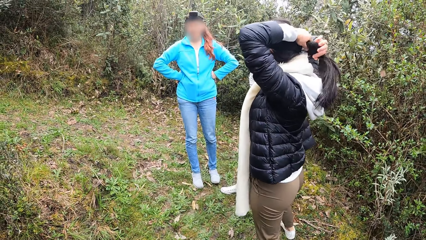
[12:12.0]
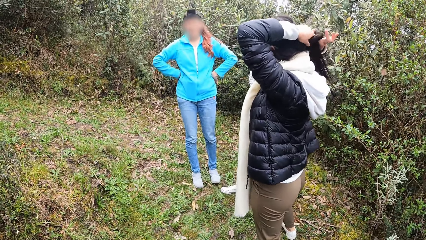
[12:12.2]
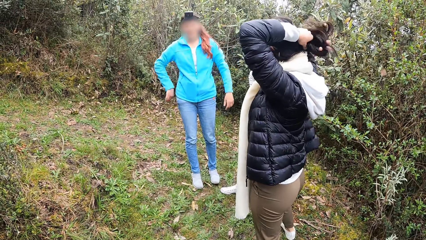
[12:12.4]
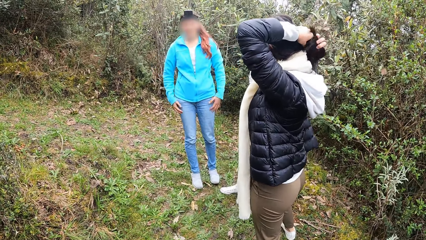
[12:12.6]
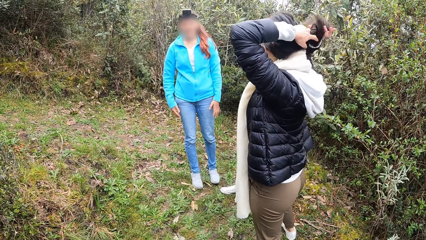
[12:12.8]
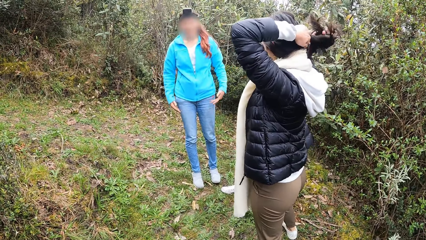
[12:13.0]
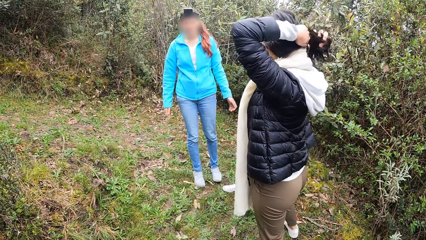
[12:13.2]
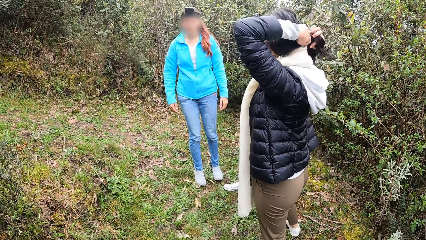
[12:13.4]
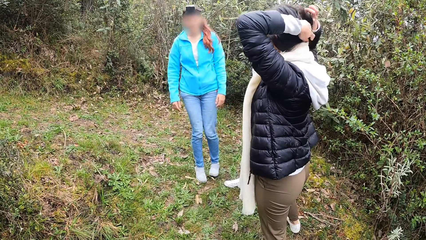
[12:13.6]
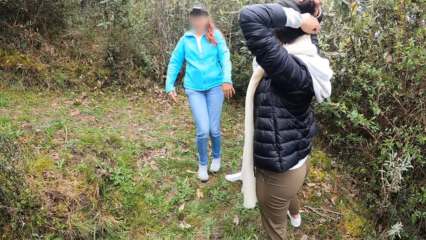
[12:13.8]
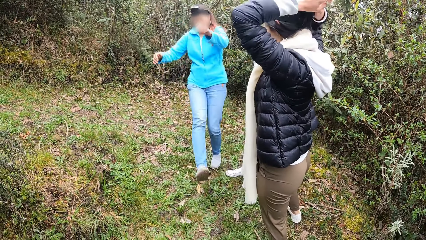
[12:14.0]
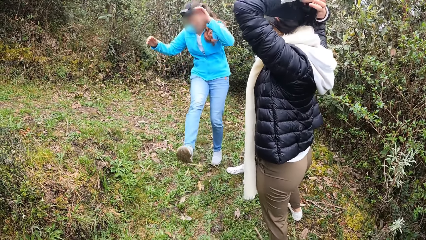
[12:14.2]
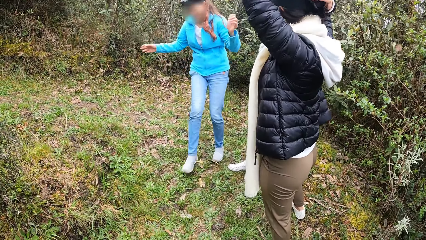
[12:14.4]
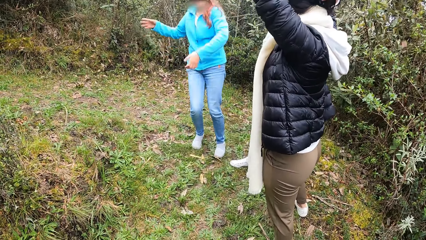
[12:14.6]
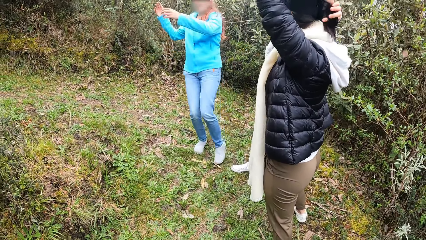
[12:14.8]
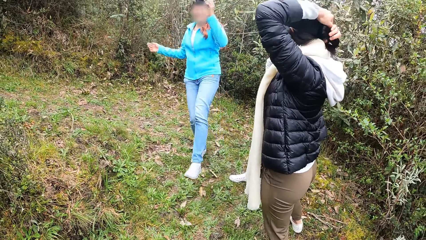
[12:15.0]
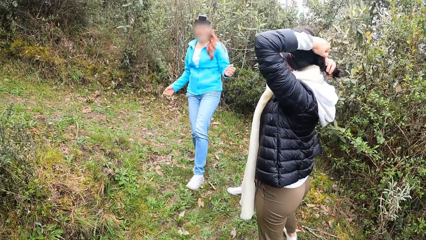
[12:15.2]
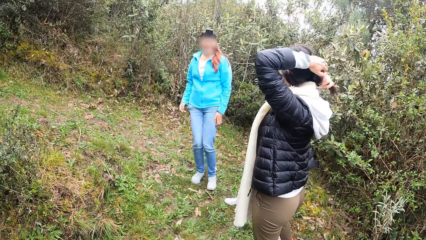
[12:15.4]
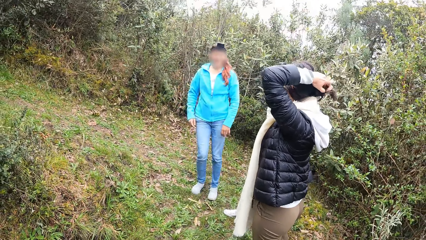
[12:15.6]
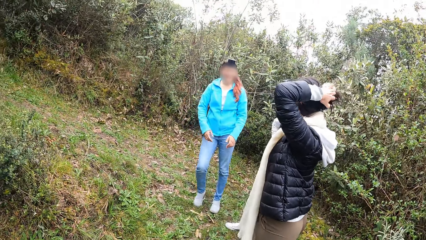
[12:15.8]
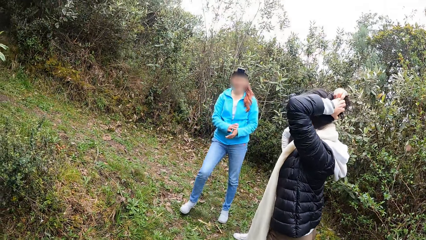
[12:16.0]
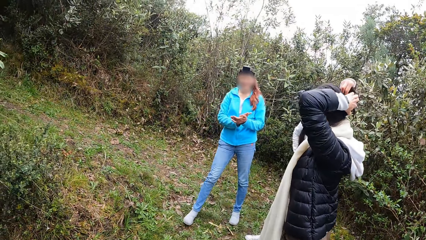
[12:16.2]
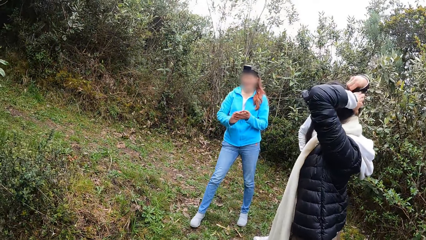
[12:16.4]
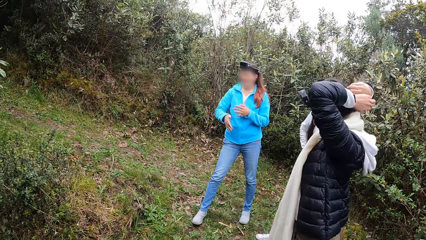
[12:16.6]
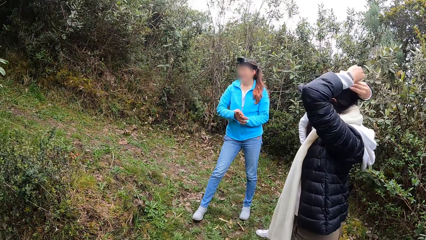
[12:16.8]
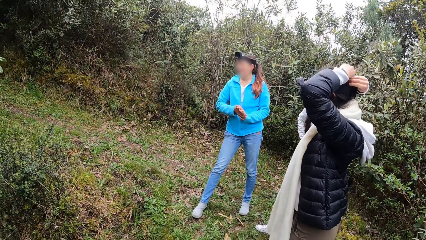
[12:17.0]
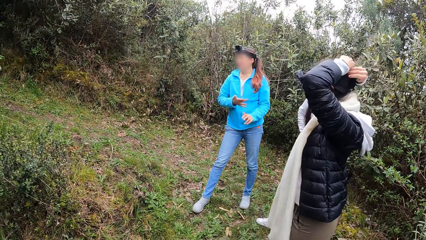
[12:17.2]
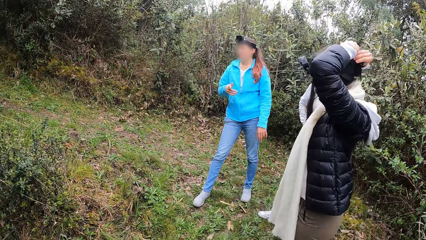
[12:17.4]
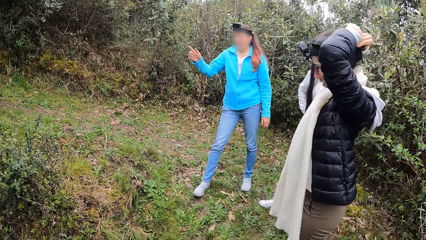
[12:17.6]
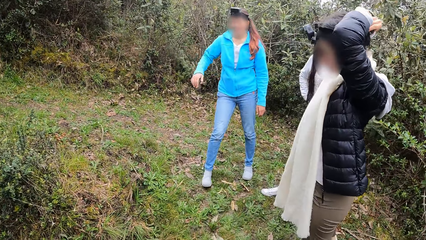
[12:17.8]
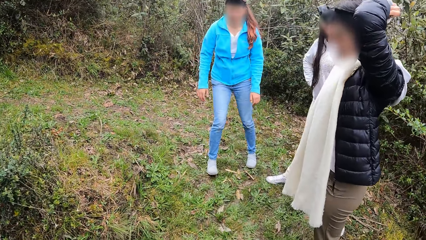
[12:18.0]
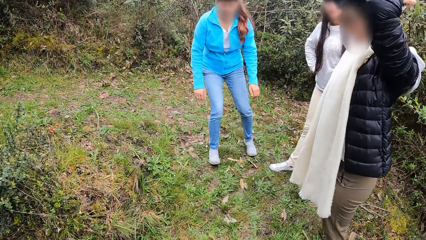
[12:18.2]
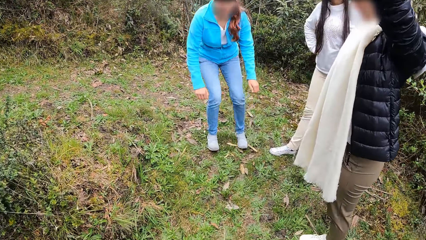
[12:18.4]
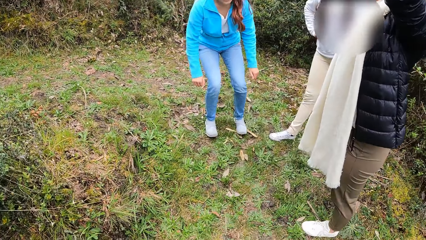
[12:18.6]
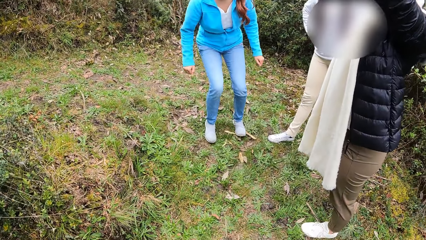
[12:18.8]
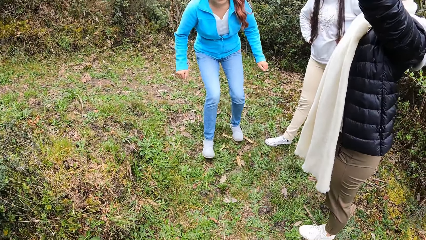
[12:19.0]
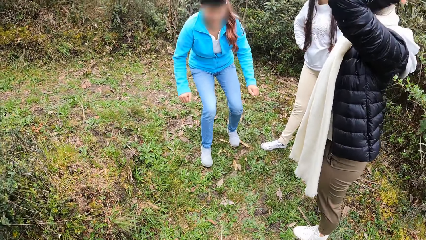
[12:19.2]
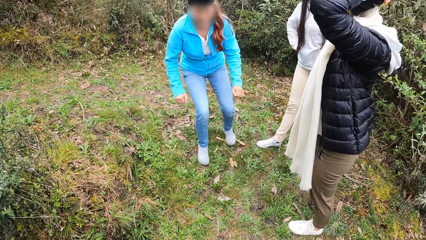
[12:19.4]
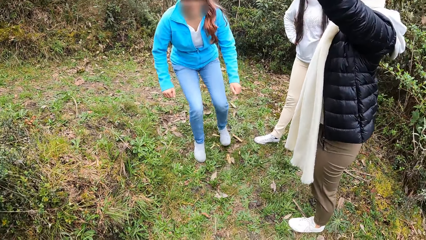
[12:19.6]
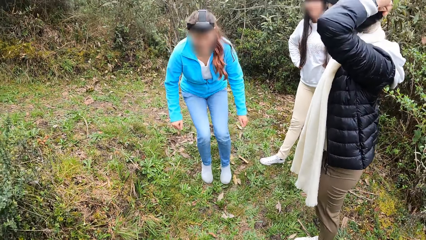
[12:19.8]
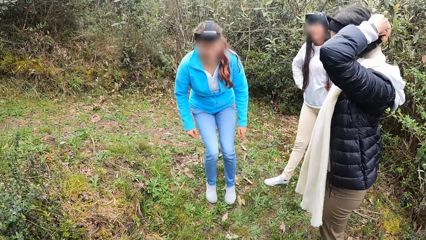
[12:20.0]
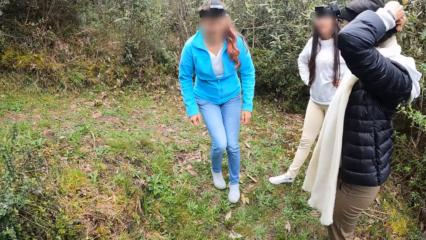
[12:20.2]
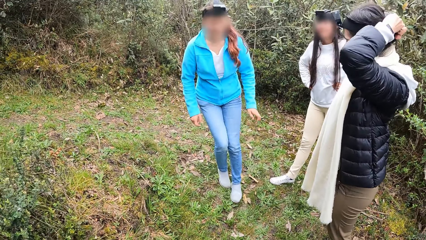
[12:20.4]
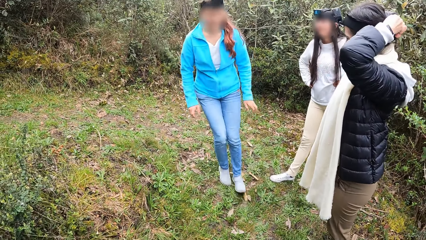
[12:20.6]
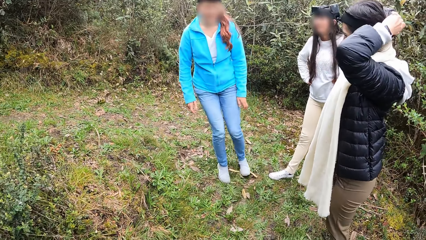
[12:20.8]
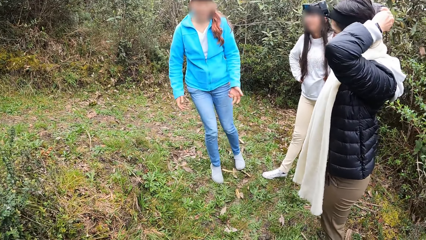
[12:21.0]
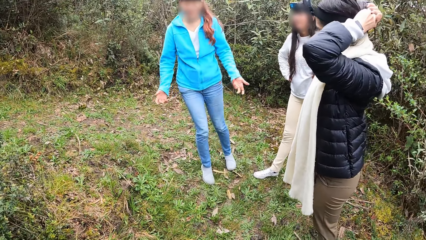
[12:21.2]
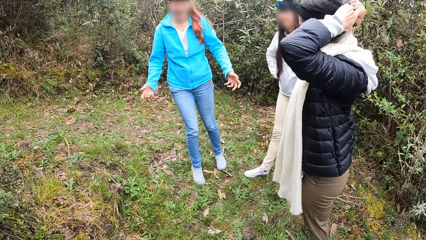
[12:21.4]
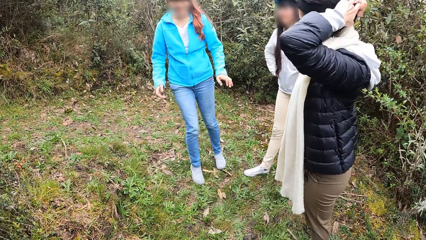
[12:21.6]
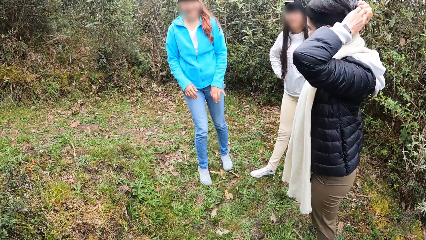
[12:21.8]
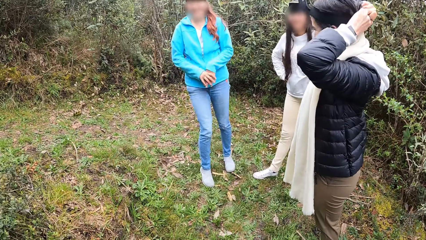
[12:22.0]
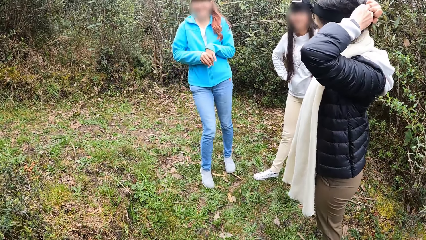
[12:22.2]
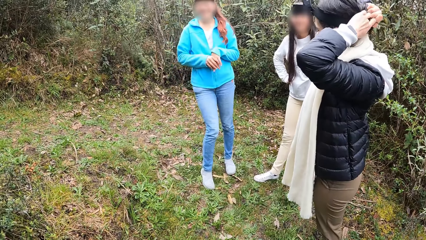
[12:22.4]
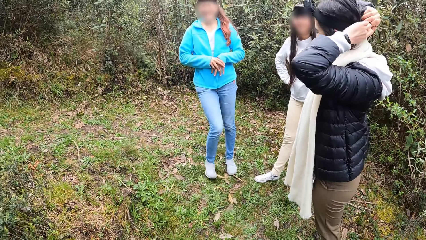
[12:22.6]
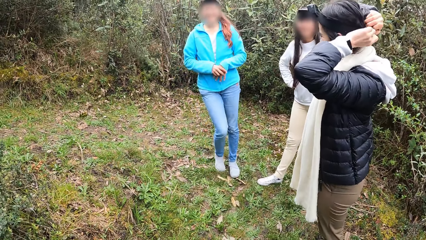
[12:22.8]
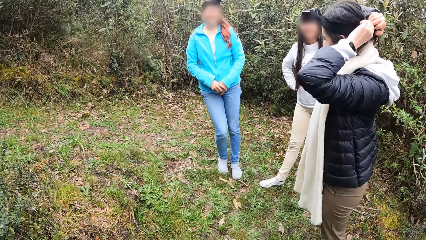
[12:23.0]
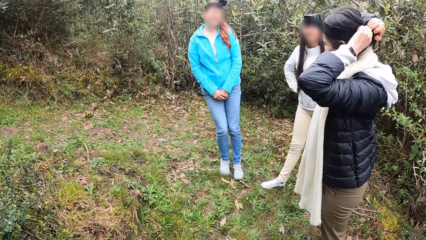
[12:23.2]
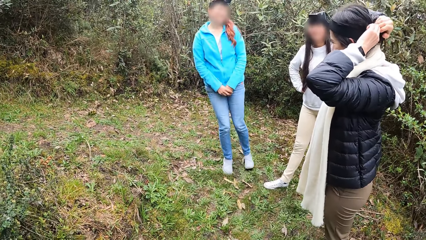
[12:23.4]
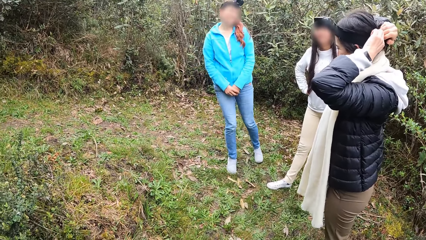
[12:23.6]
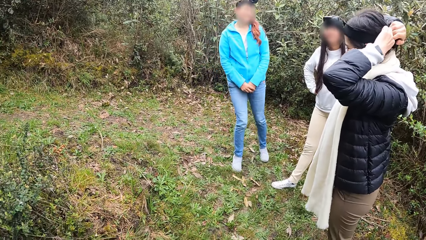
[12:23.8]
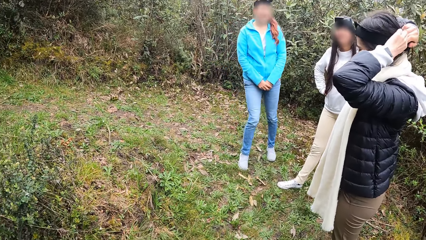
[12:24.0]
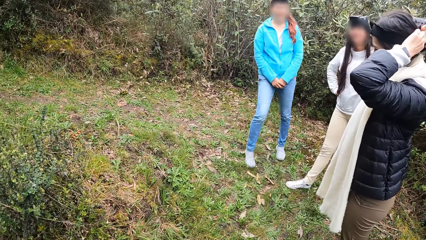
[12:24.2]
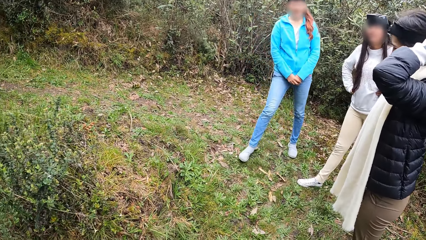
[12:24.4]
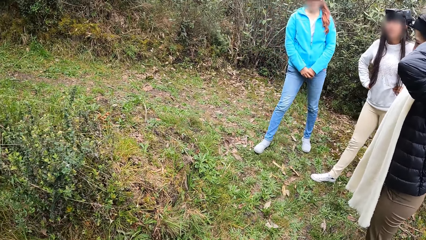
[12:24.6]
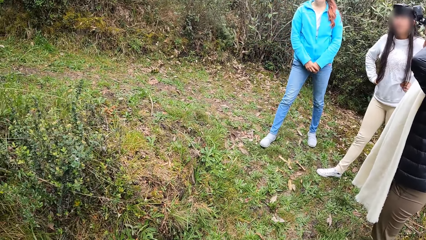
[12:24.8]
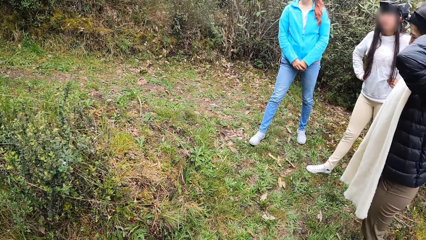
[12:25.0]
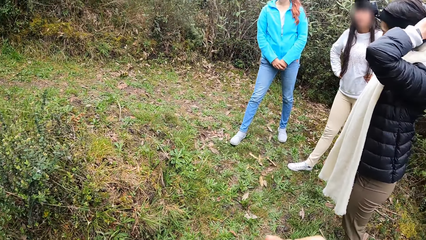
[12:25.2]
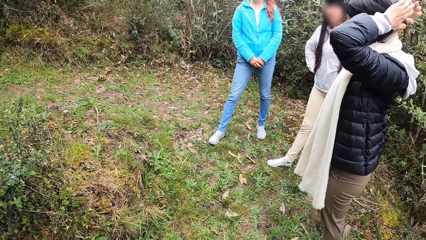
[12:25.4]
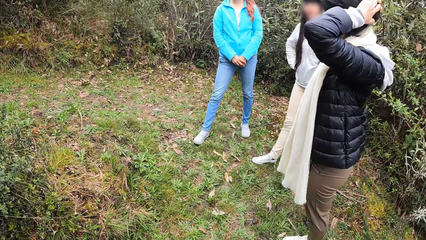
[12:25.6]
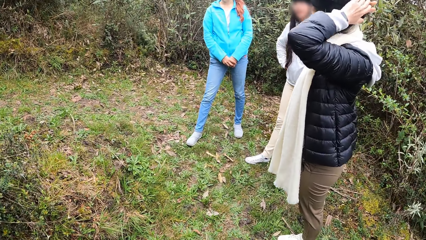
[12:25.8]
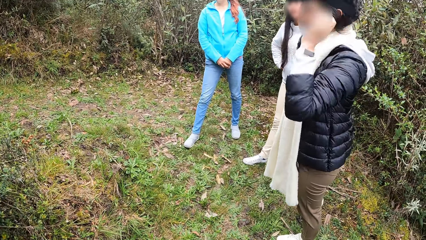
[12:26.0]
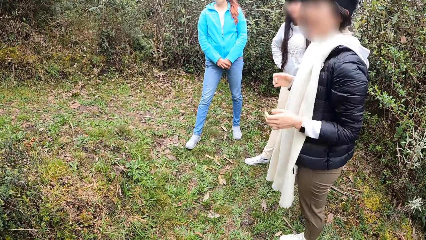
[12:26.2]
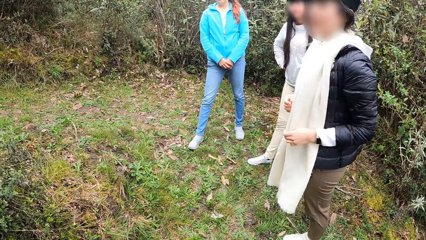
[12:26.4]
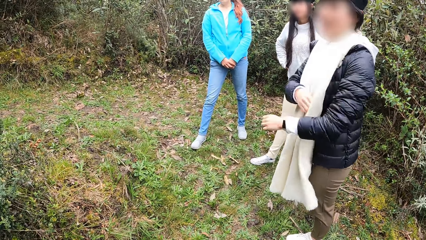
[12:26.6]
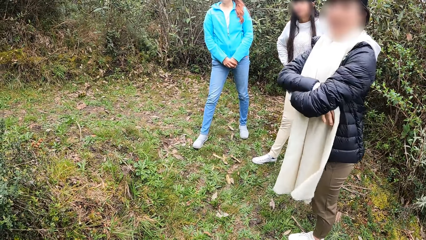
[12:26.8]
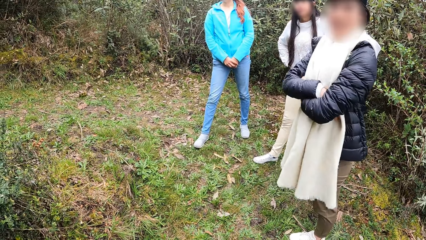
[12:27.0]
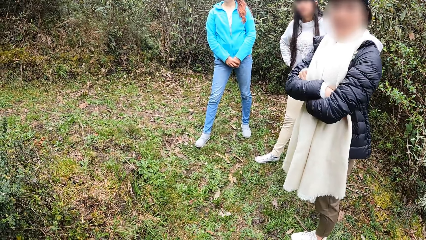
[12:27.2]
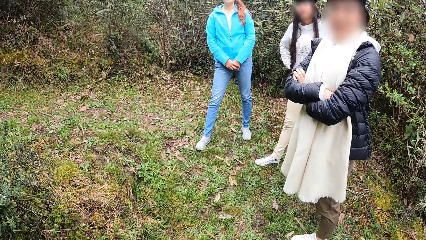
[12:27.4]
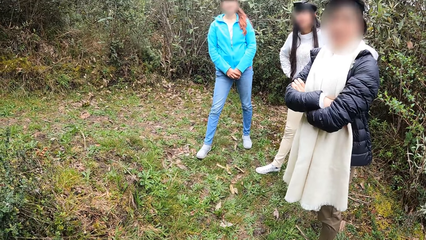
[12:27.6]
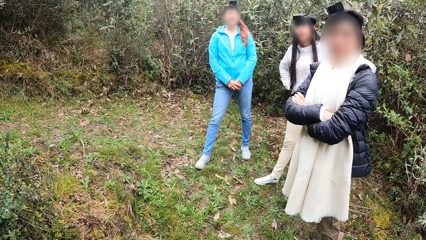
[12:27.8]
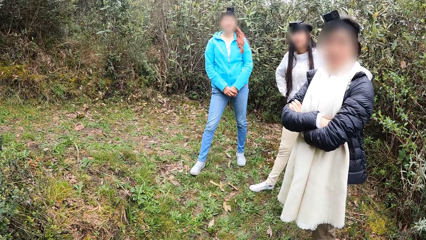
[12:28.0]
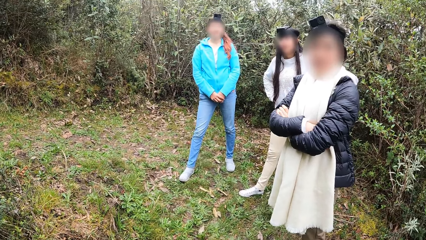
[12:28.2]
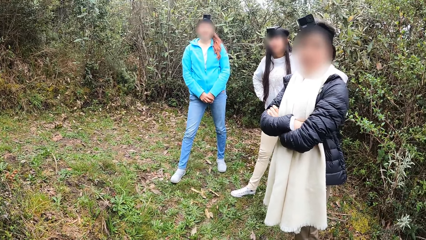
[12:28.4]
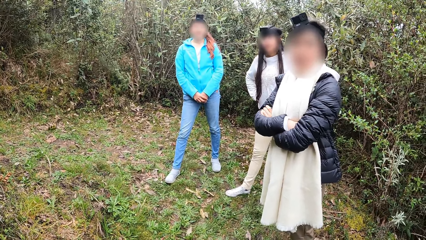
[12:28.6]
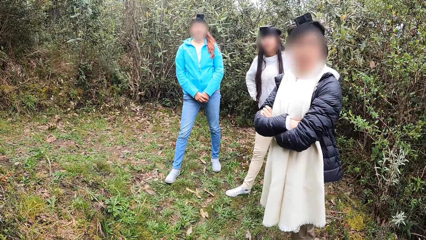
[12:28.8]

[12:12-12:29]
A woman wipes her hands together. The camera wearer looks at another woman. He gestures with his hands. A third woman looks at the camera wearer and folds her hands.
